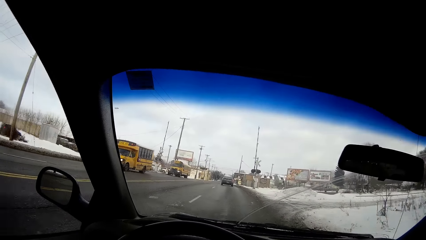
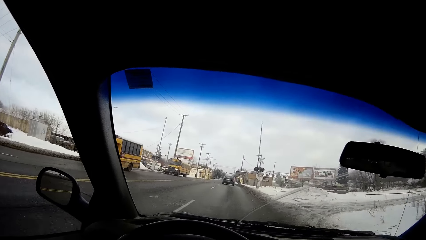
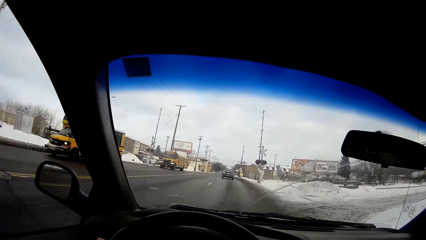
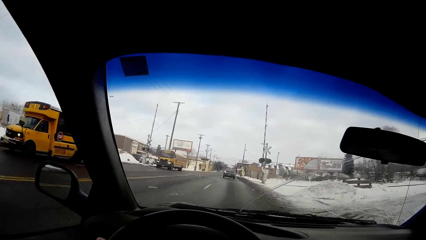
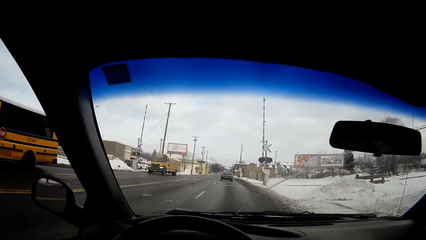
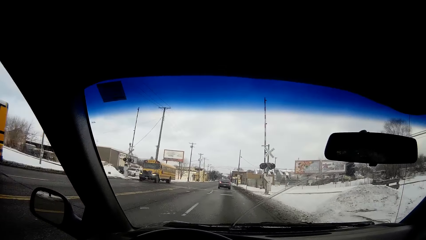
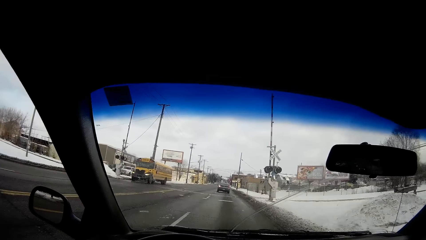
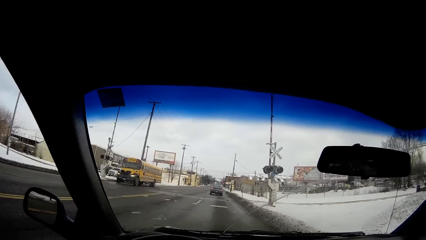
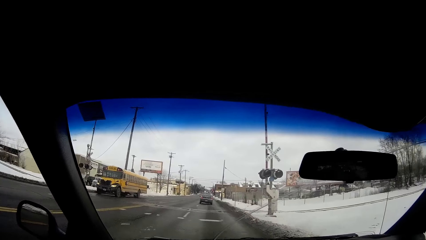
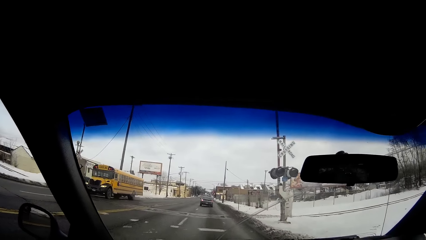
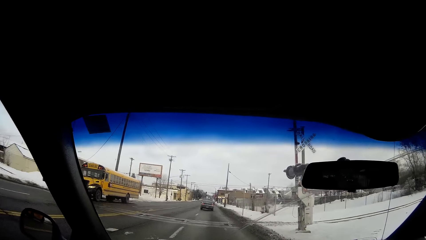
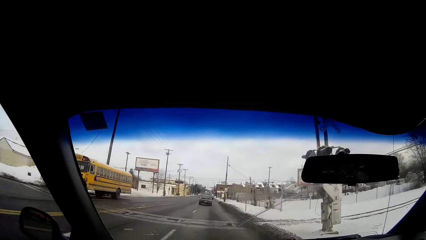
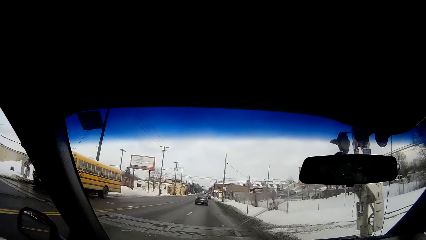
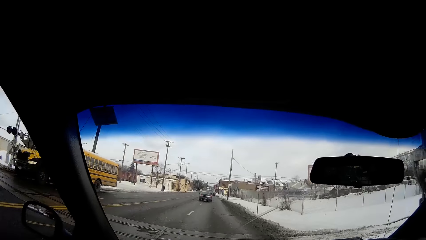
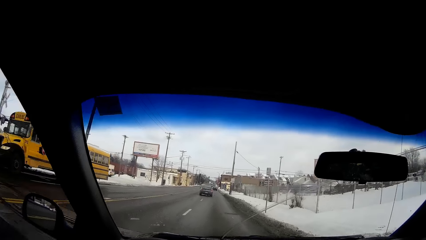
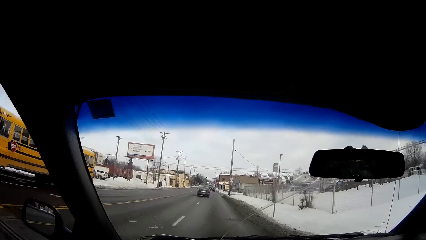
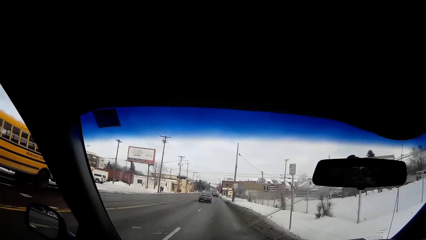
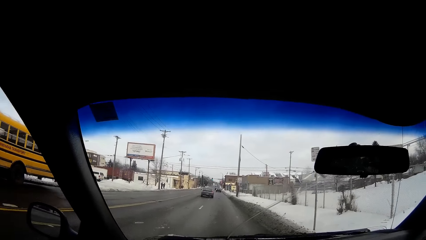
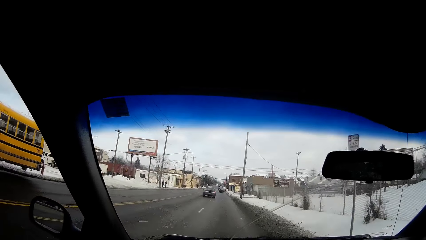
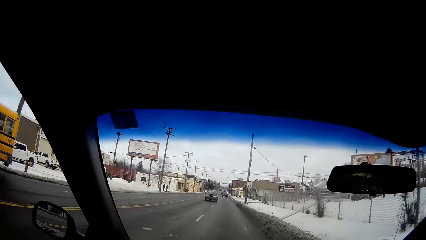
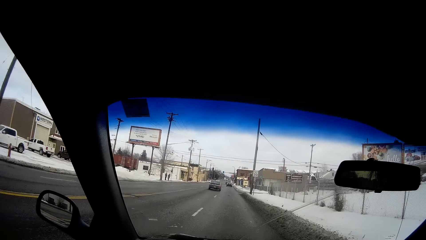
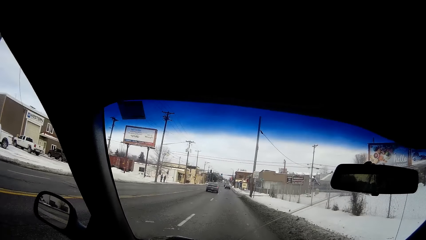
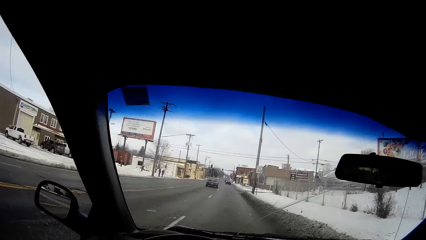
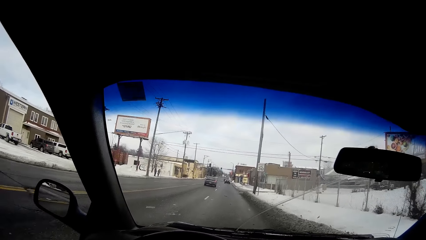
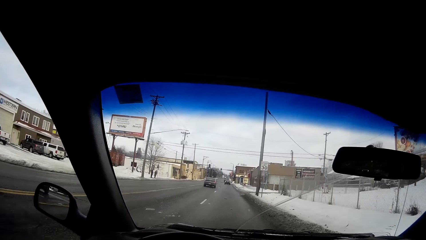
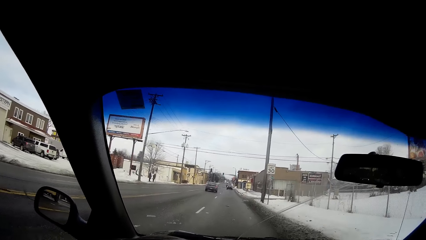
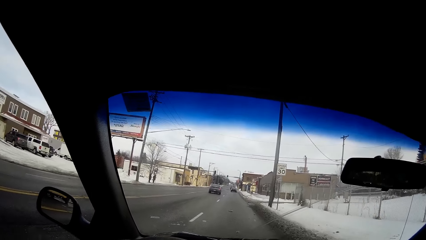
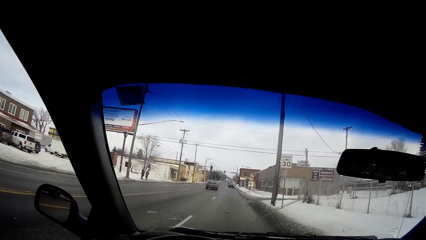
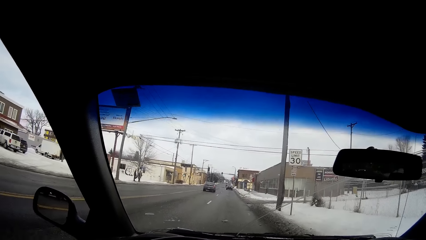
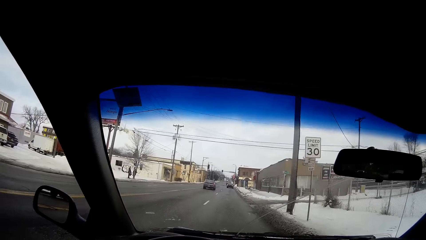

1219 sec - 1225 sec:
A yellow van drives by the camera wearer.

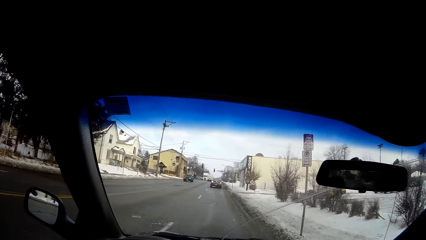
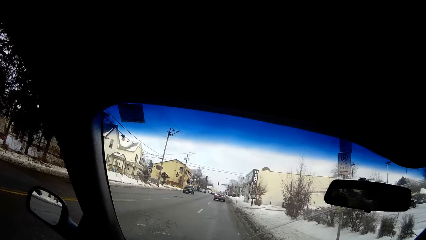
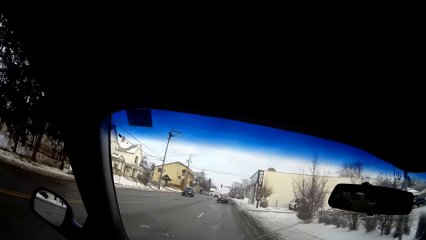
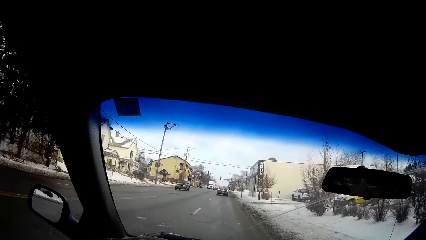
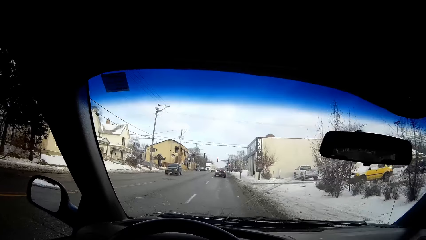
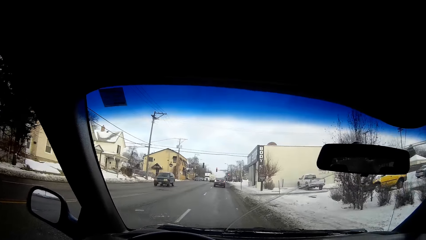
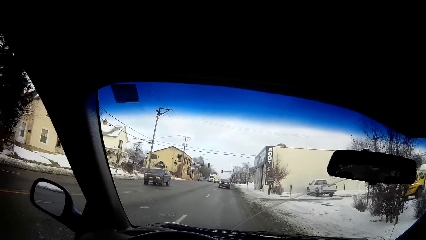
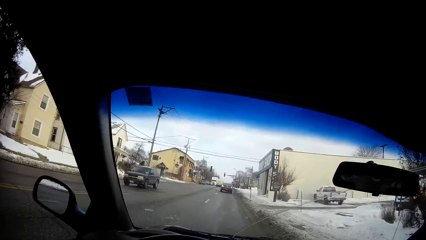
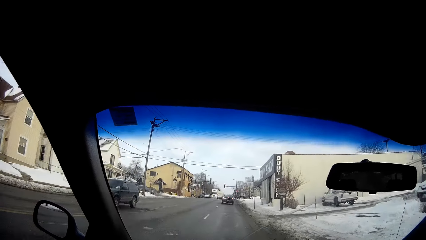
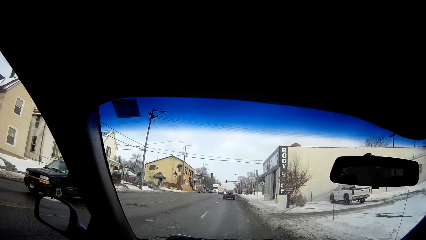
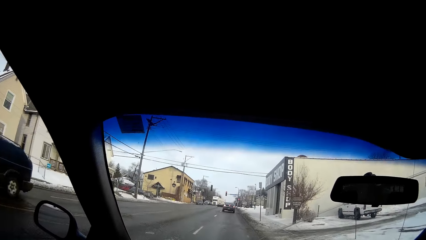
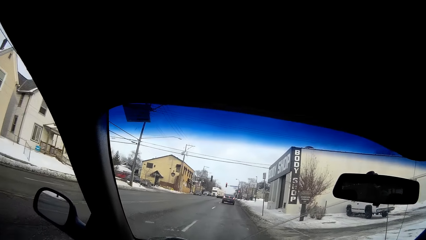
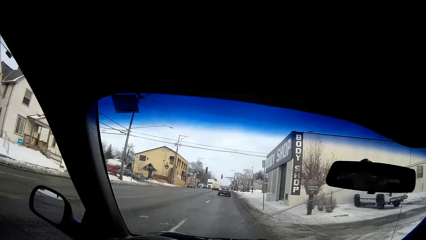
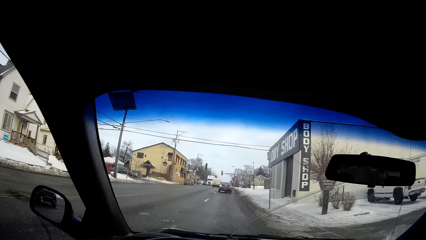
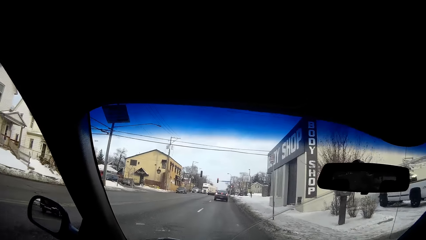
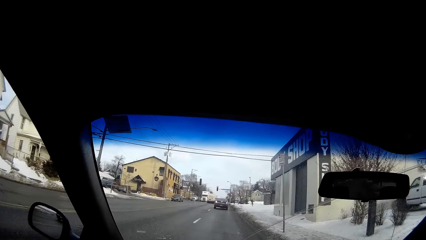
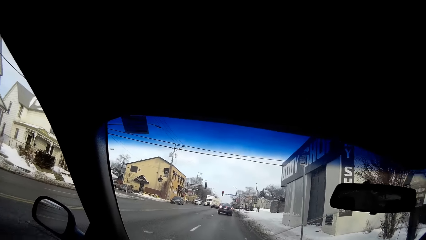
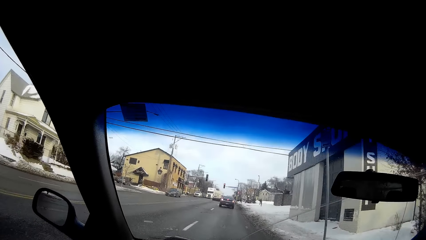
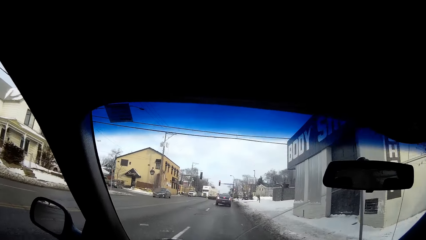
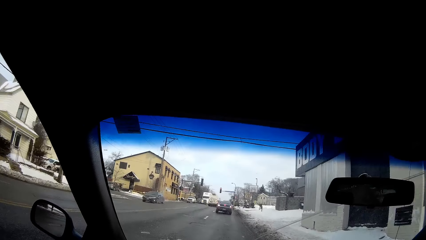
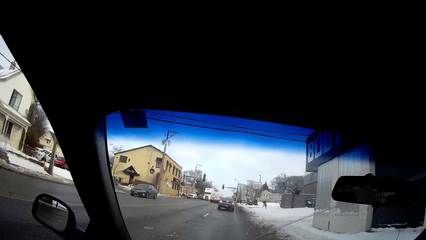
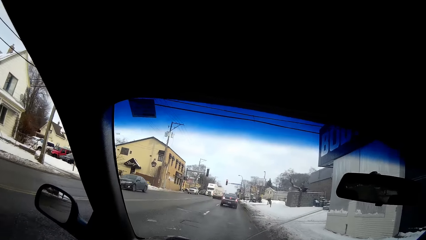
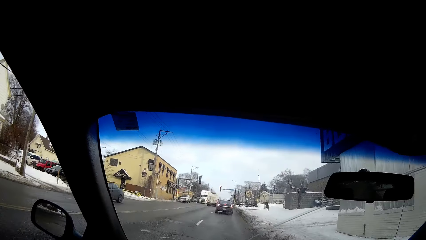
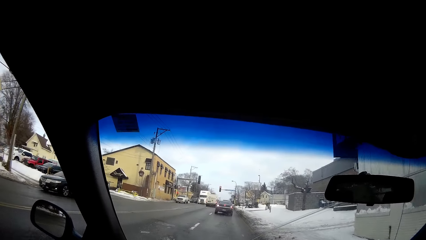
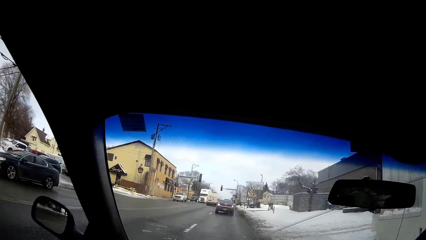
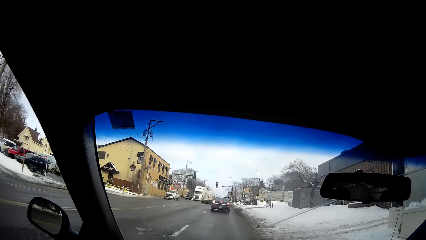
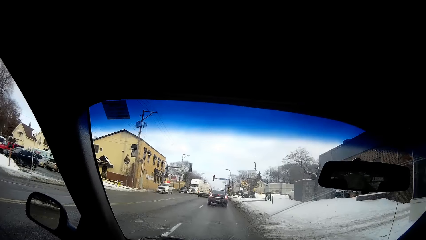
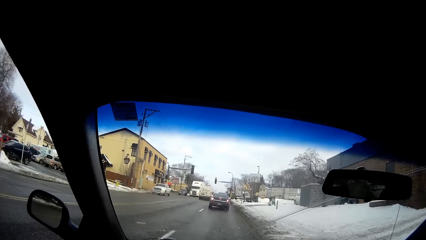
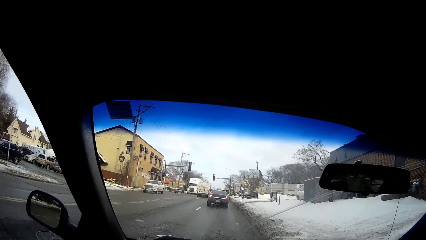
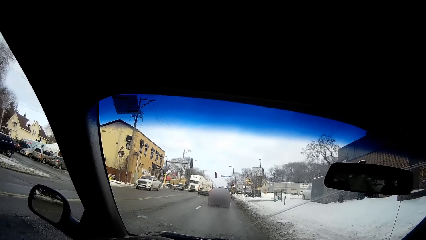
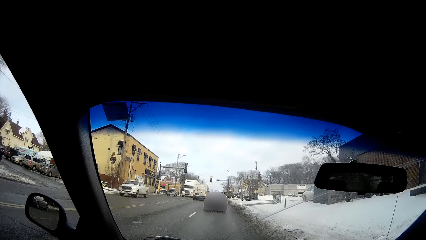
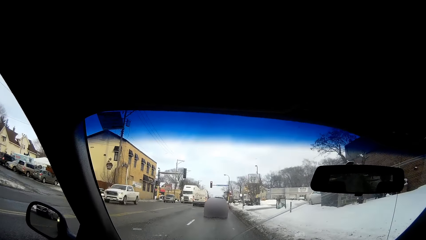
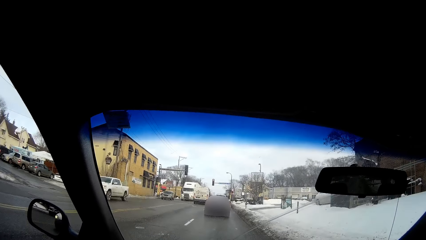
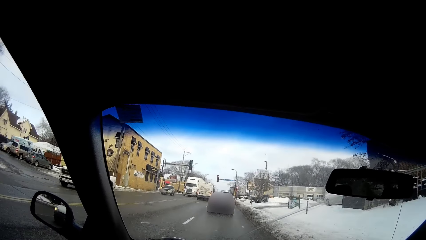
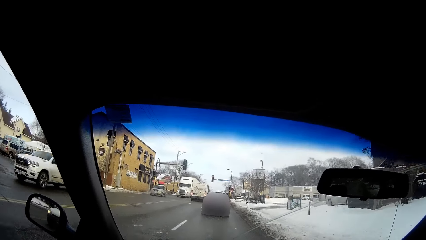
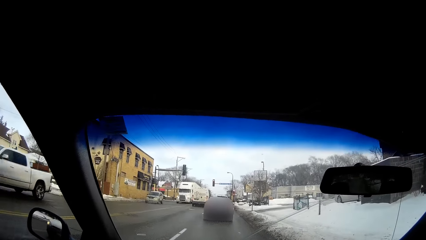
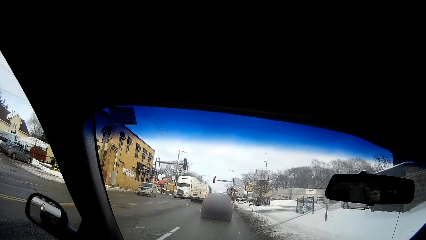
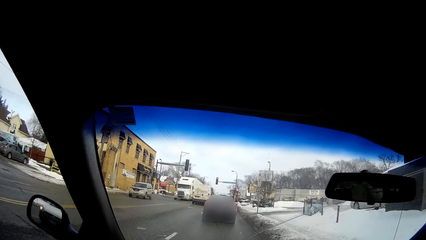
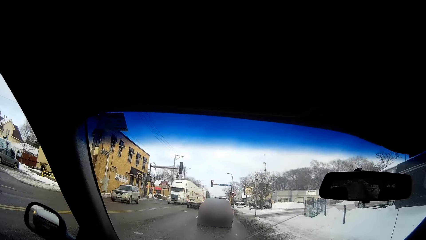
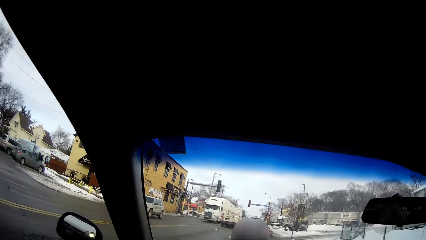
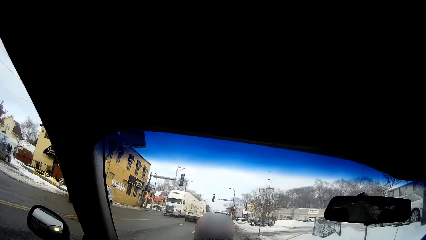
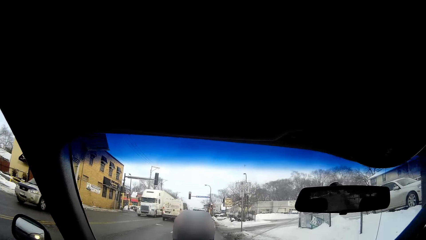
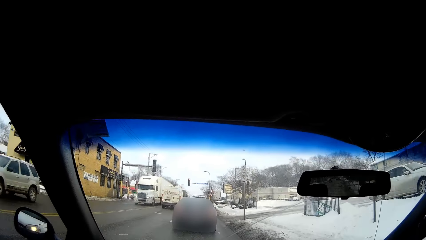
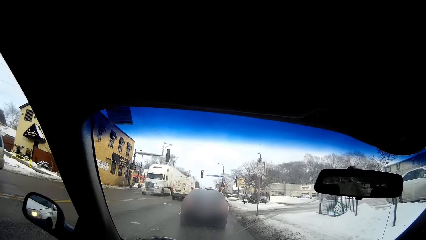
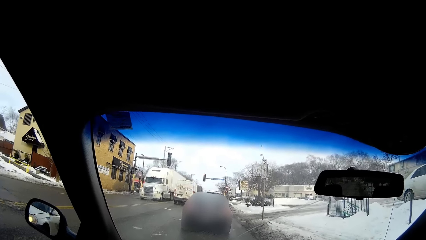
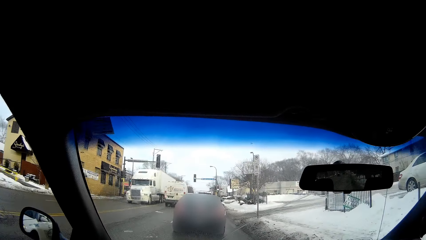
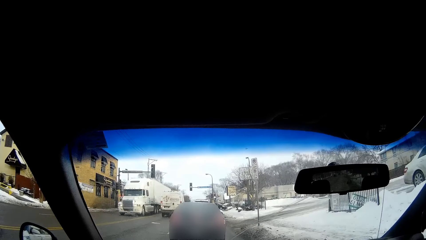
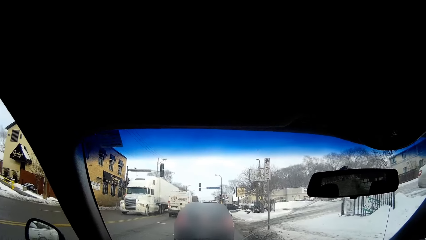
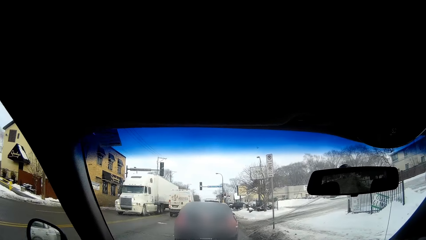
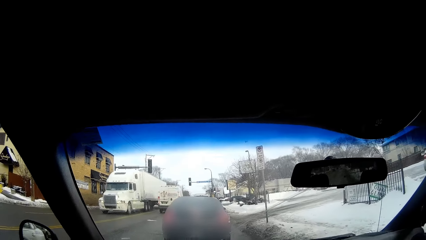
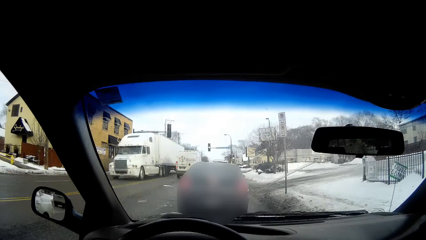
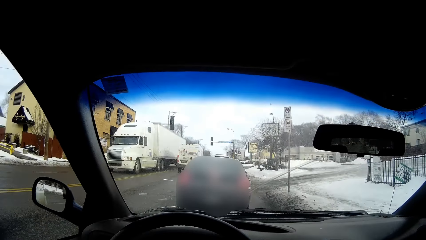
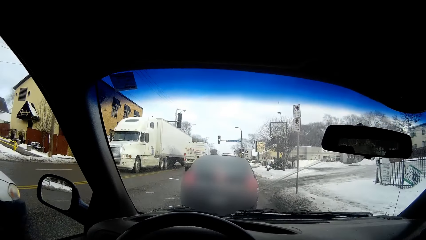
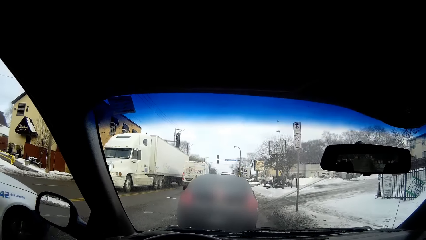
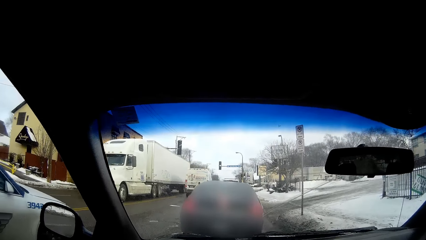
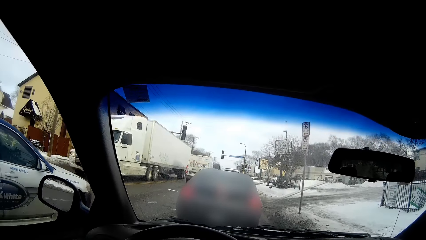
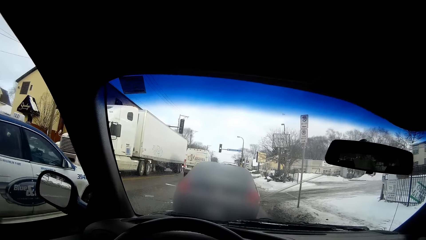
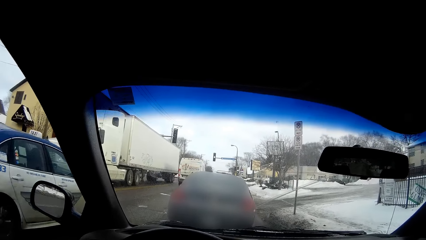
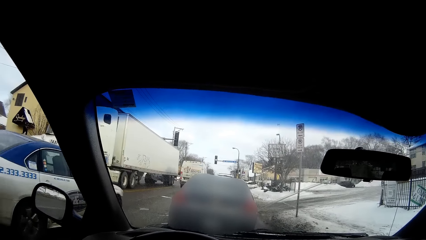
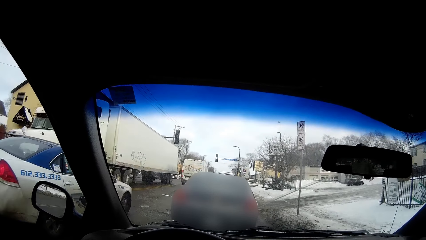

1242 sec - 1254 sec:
A black vehicle drives by the camera wearer. A black vehicle drives by the camera wearer again. A white vehicle drives by the camera wearer. A silver vehicle drives by the camera wearer. The camera wearer reduces the car speed. They drive behind a blue vehicle.
